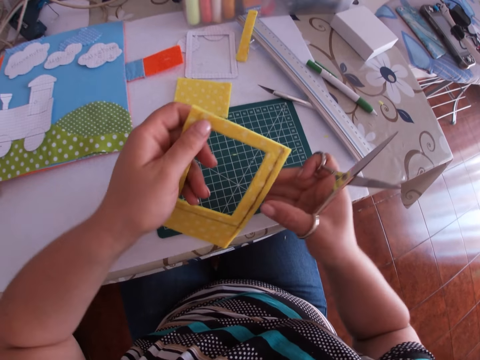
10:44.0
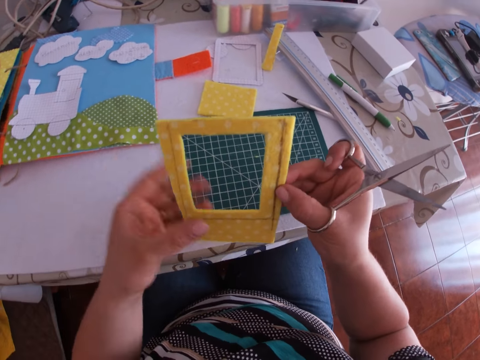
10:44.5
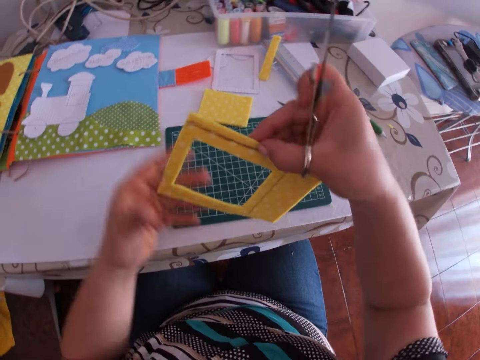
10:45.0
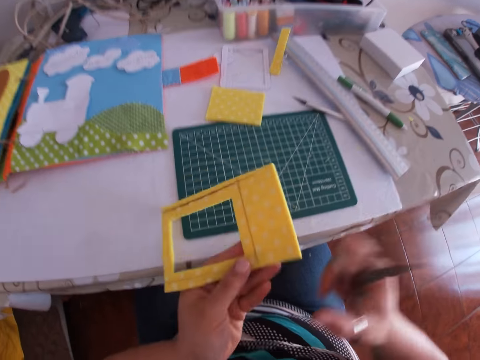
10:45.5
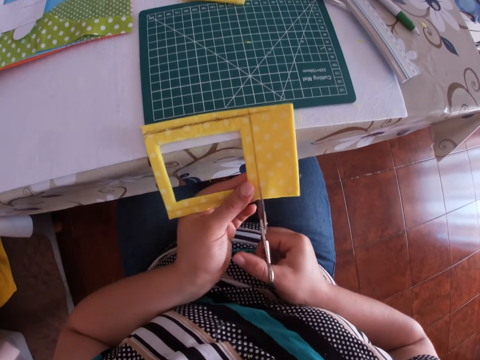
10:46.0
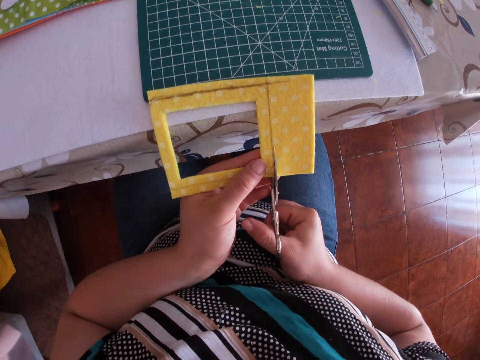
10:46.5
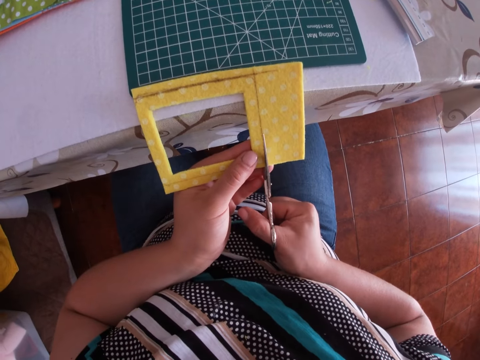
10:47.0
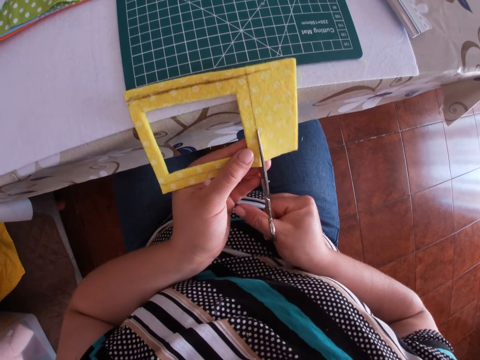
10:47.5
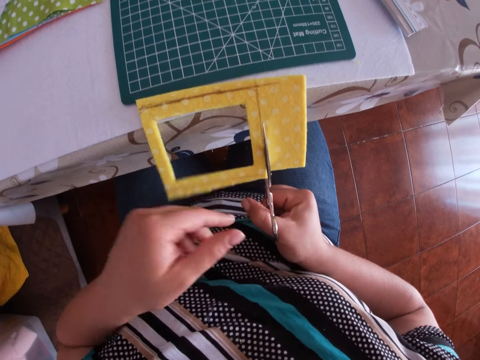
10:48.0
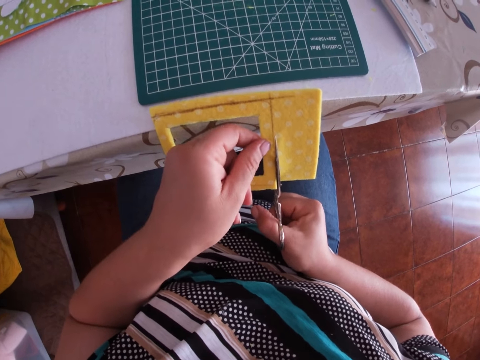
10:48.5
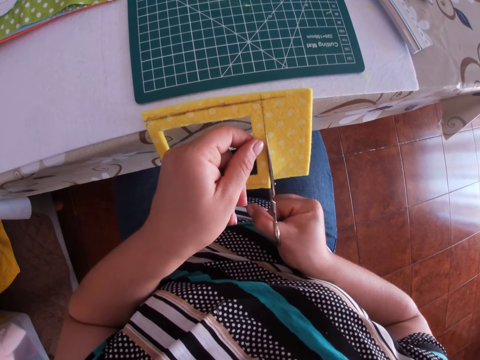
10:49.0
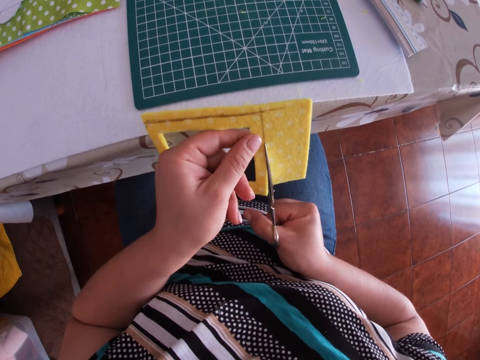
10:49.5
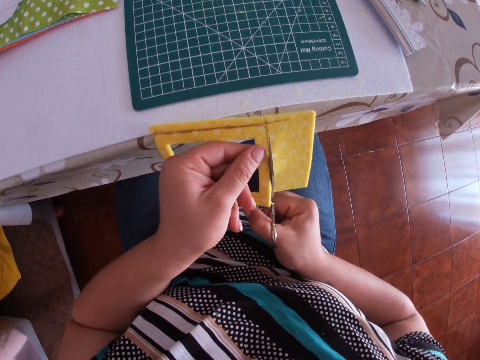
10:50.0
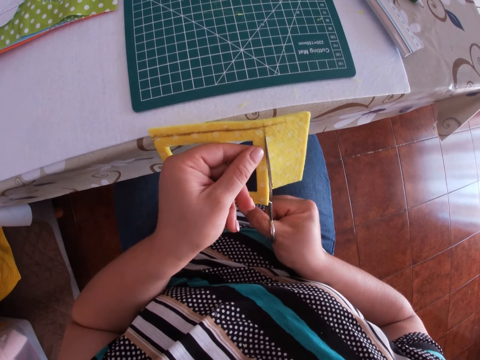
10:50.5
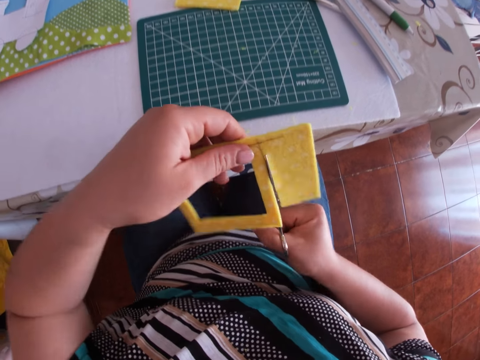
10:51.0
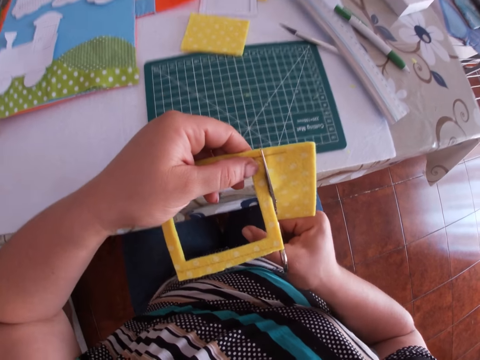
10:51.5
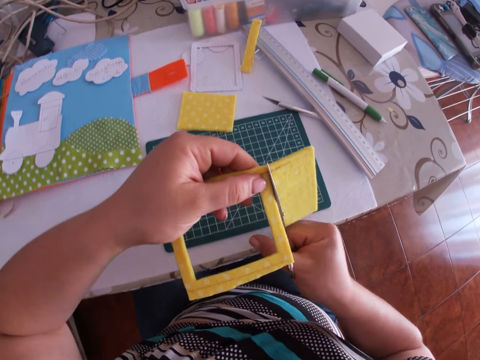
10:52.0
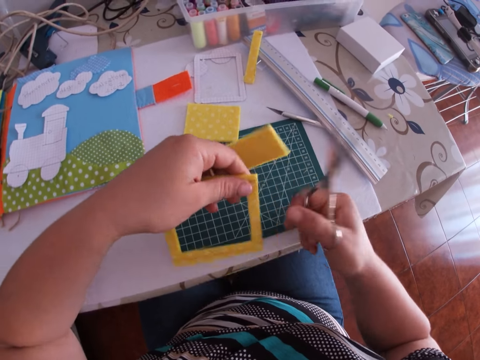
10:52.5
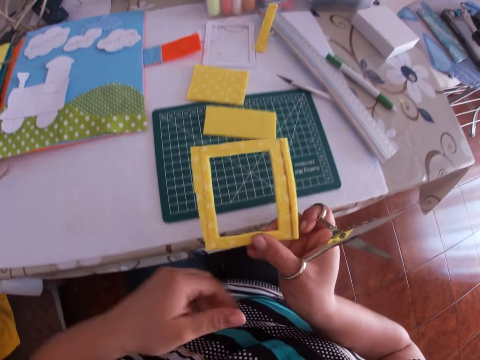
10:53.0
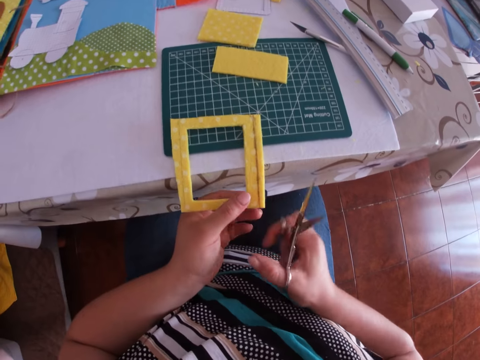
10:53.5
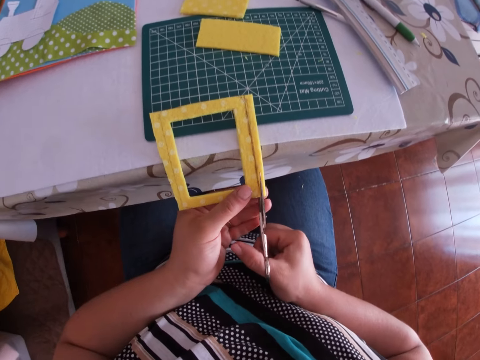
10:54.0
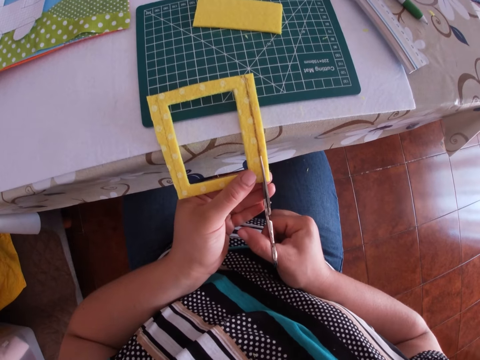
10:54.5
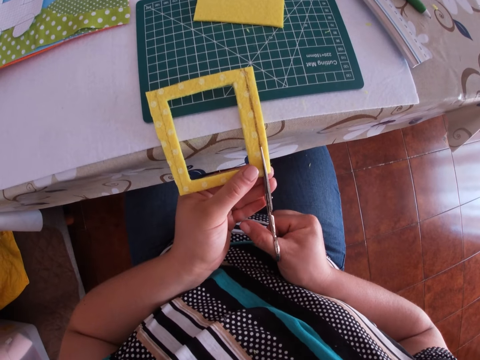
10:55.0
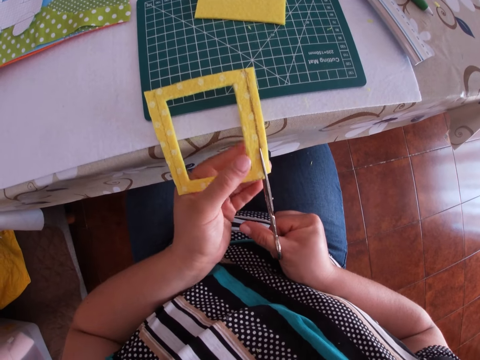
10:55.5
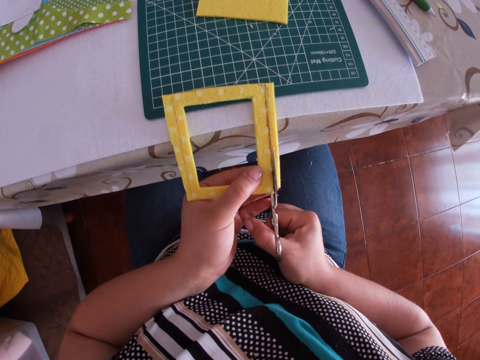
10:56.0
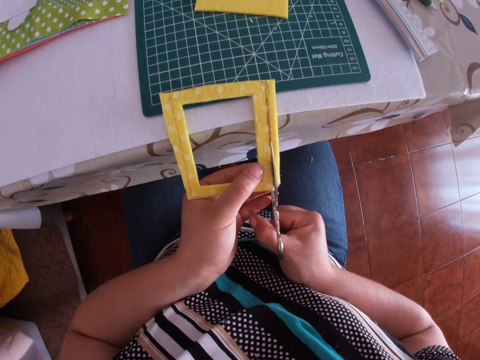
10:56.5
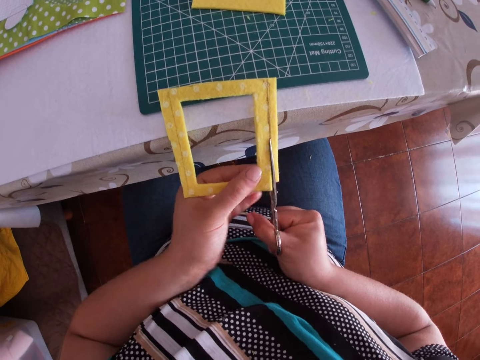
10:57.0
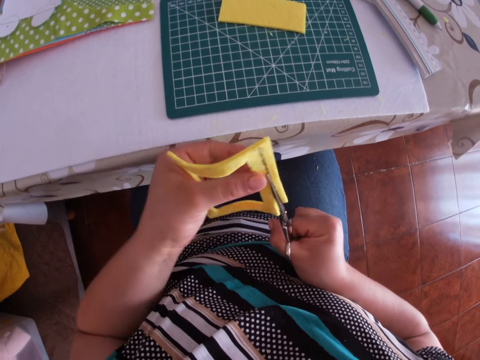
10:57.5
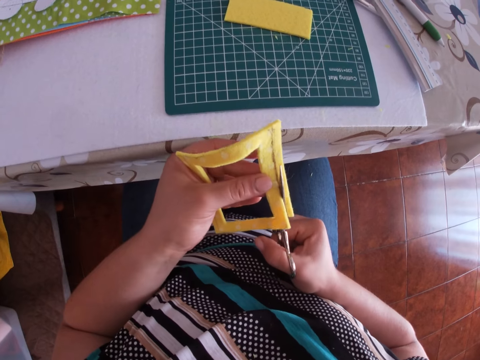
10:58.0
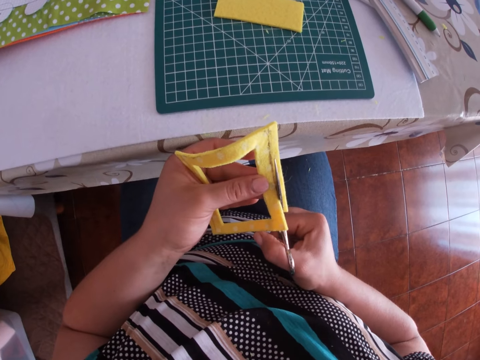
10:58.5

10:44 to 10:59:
The camera wearer rotates the sponge craft. They cut the sponge craft with scissors. They rotate the sponge craft. They cut the sponge craft with scissors.

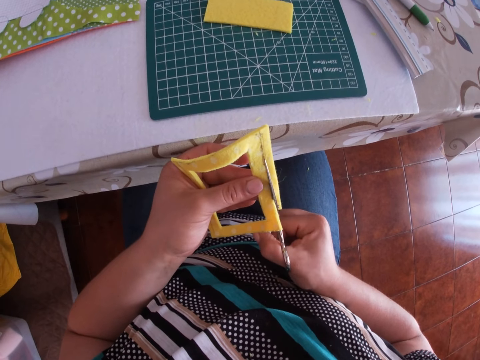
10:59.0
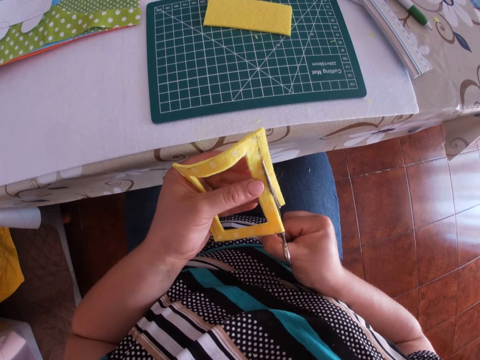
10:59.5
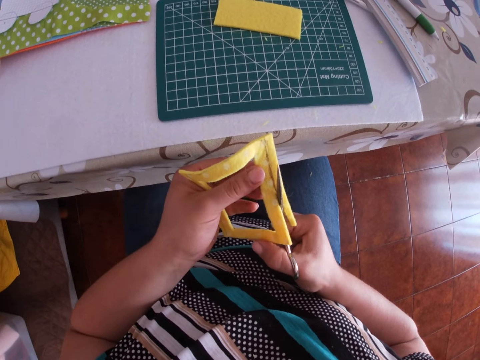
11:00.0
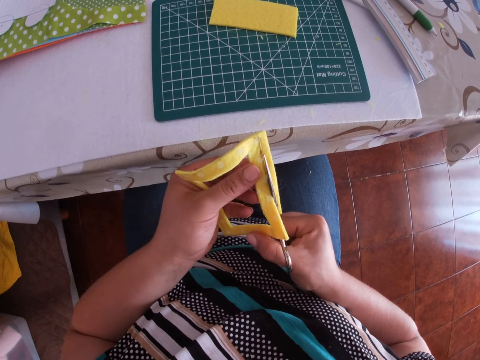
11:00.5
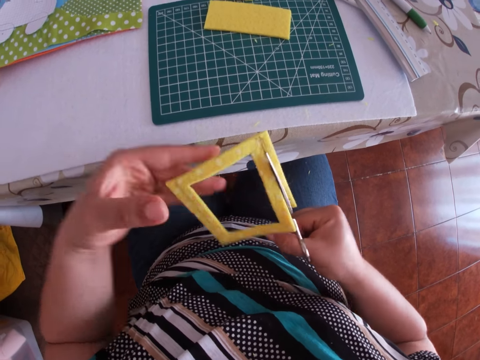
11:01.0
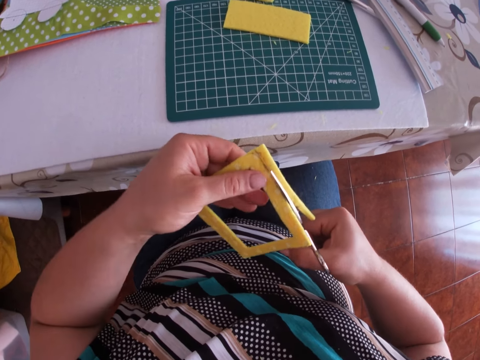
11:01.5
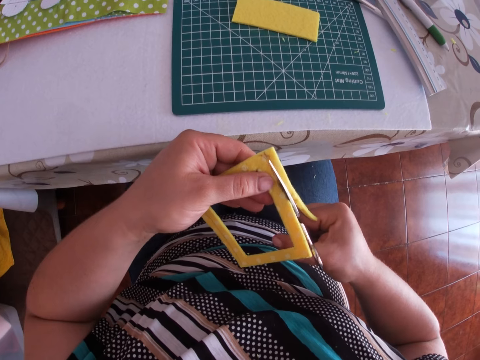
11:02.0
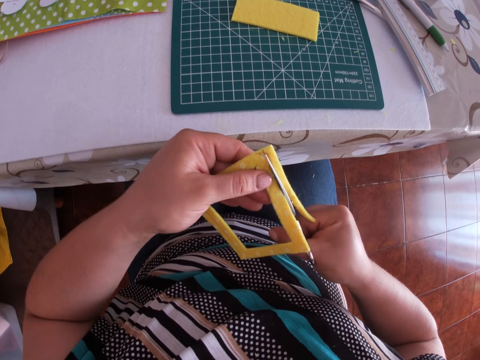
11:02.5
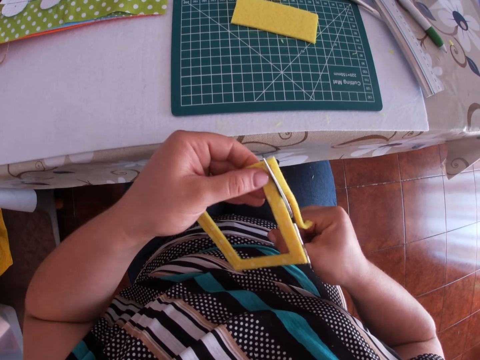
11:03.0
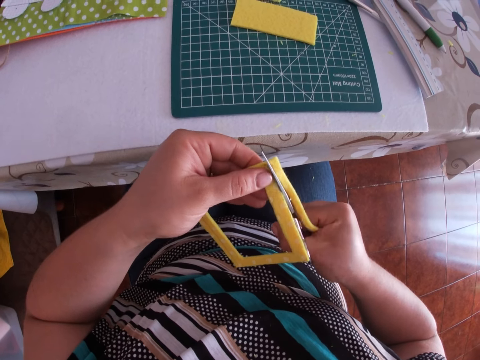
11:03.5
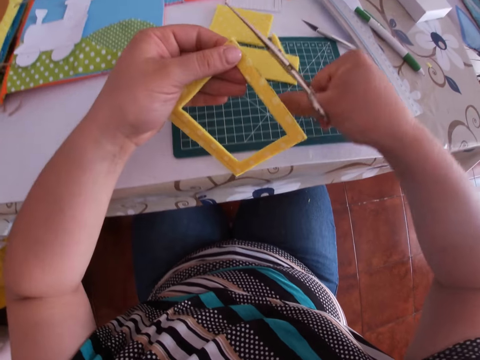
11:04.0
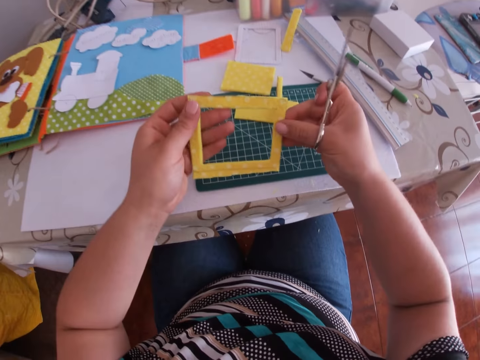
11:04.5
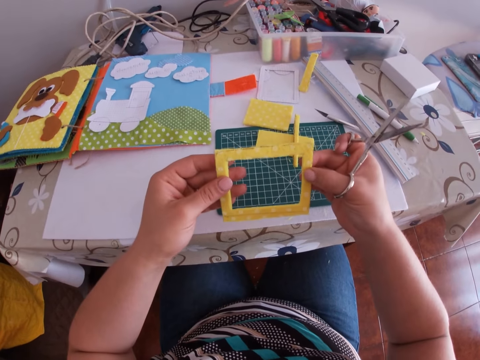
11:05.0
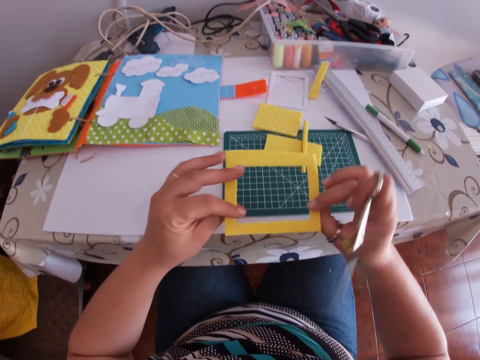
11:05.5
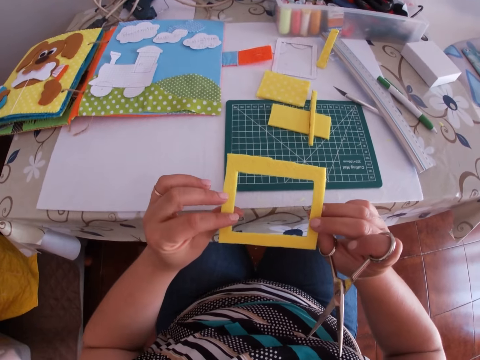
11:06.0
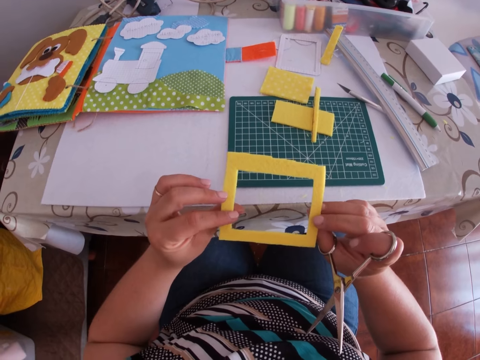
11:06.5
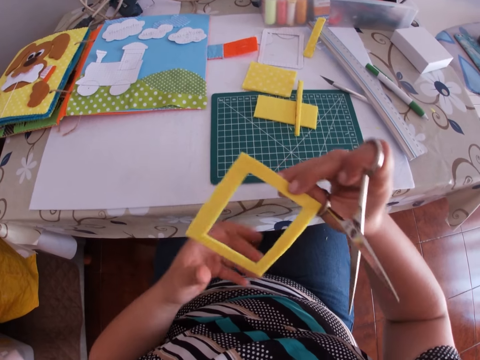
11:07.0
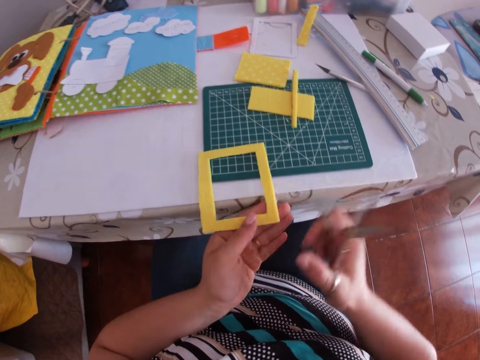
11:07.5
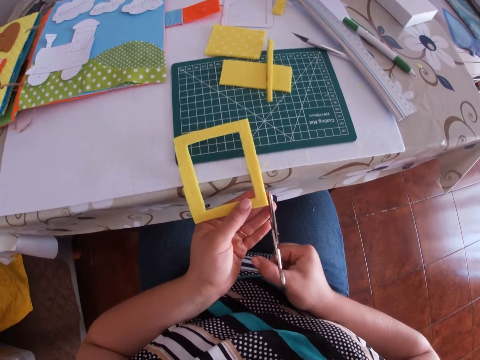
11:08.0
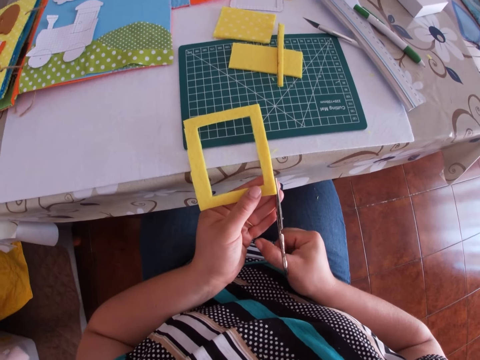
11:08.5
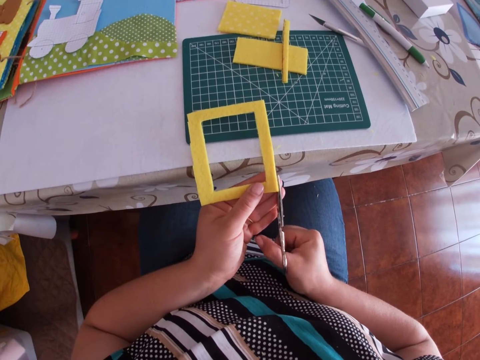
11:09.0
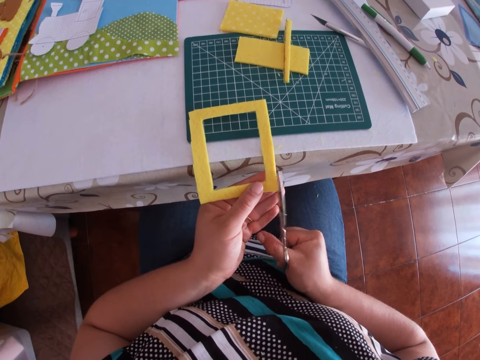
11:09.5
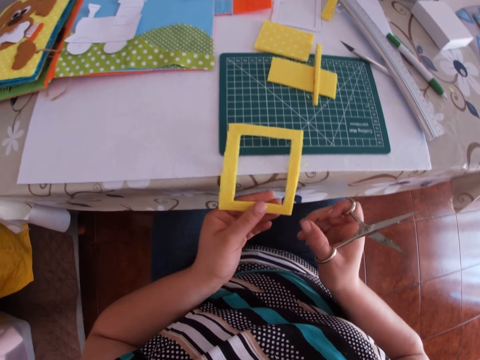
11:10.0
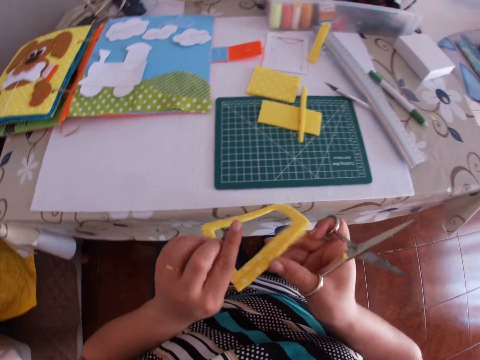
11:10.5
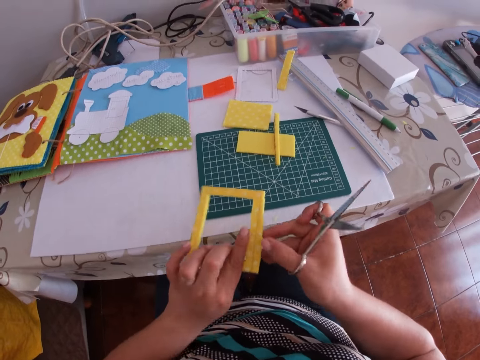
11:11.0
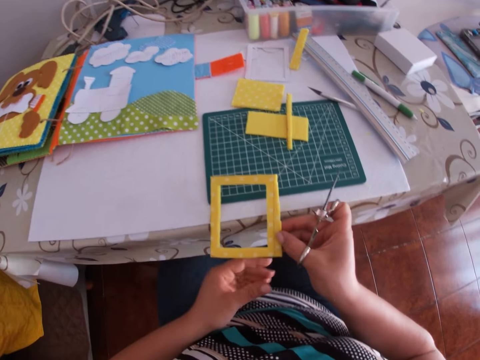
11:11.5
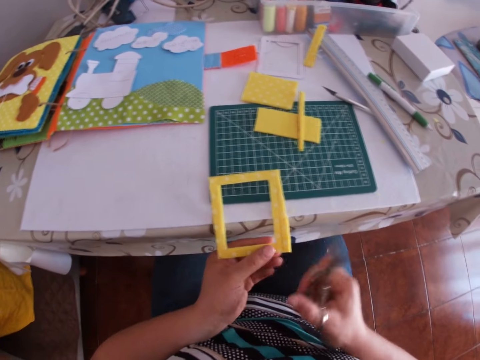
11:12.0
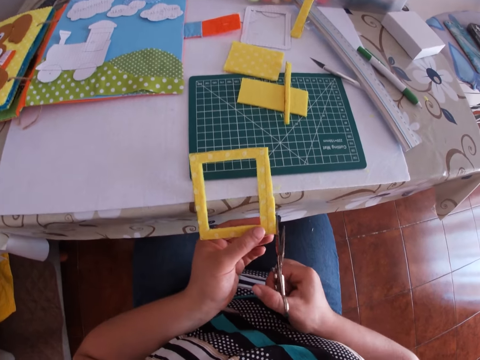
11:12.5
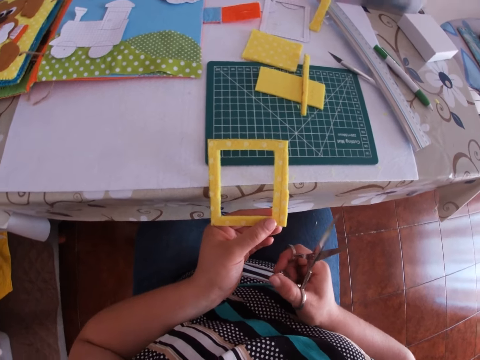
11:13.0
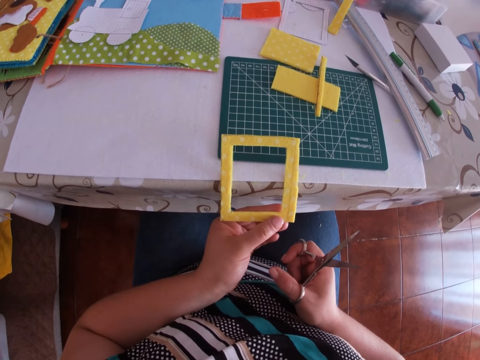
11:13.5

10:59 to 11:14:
The camera wearer examines the sponge craft. They trim the sponge craft with scissors. They turn the sponge craft.
